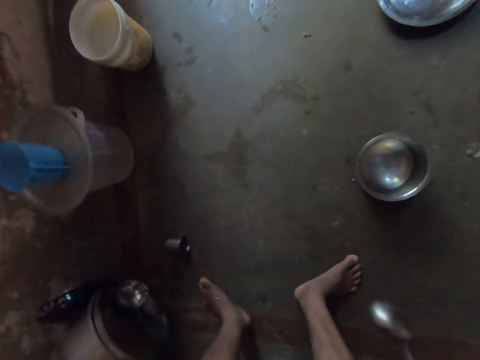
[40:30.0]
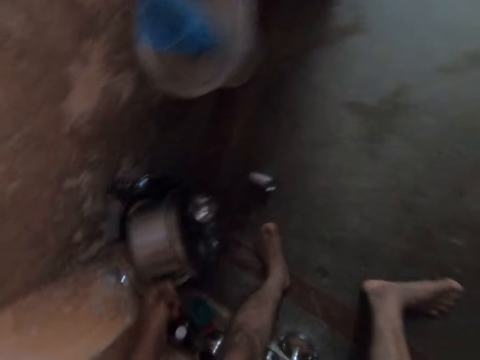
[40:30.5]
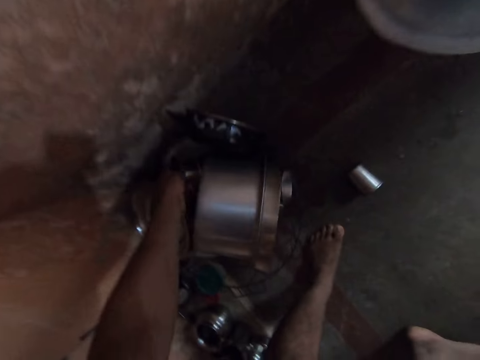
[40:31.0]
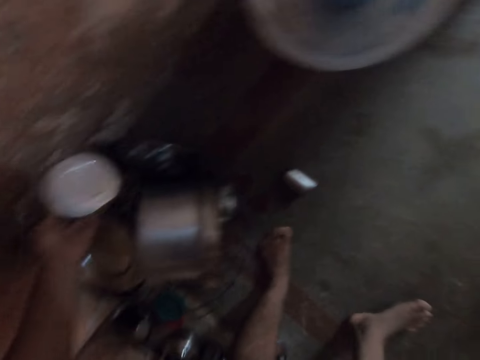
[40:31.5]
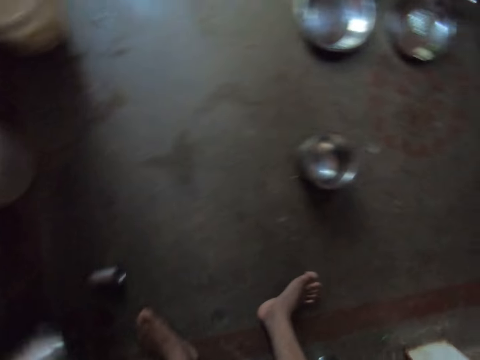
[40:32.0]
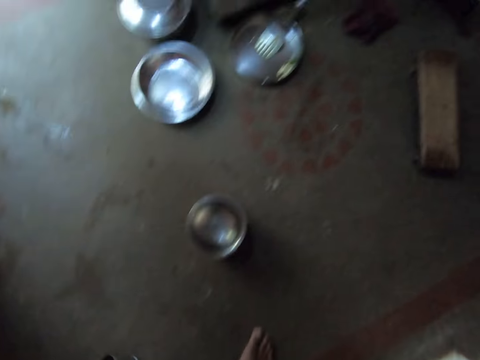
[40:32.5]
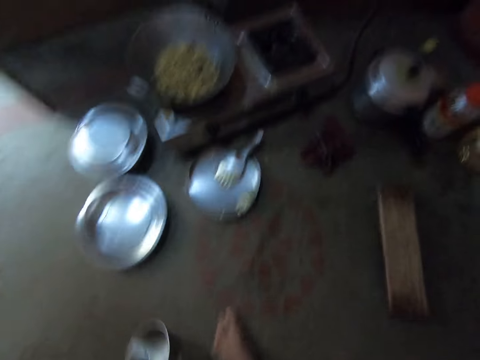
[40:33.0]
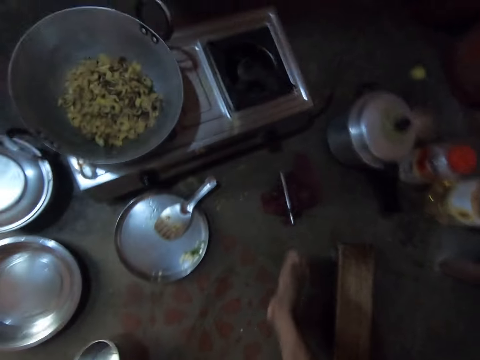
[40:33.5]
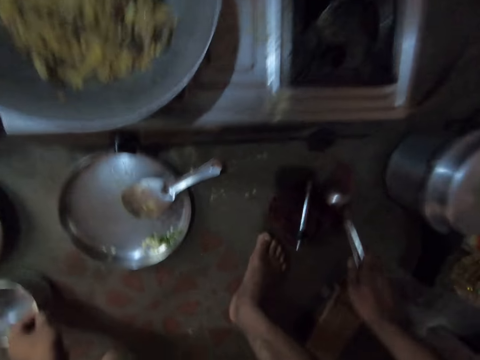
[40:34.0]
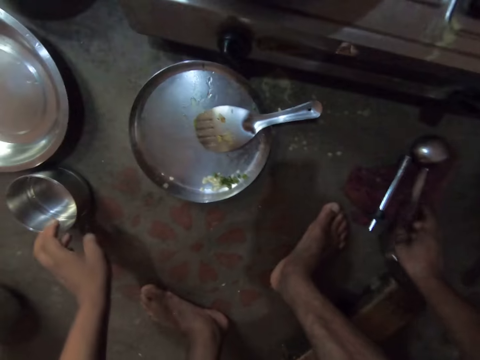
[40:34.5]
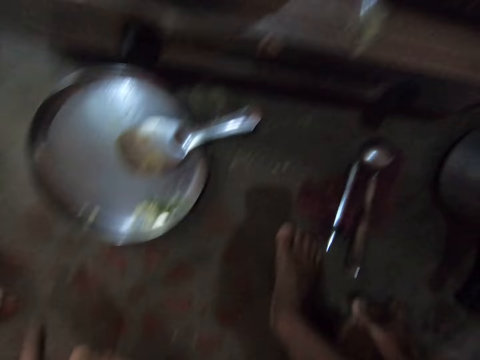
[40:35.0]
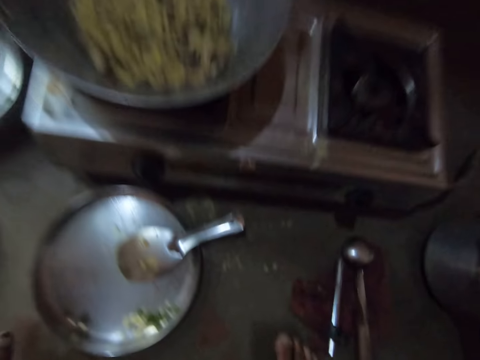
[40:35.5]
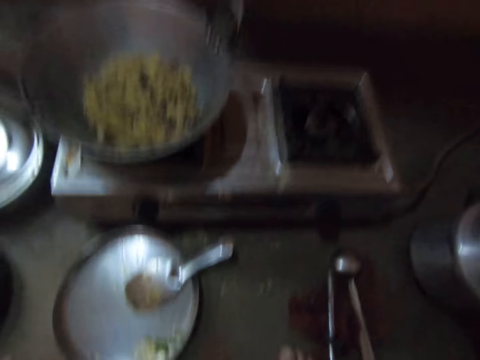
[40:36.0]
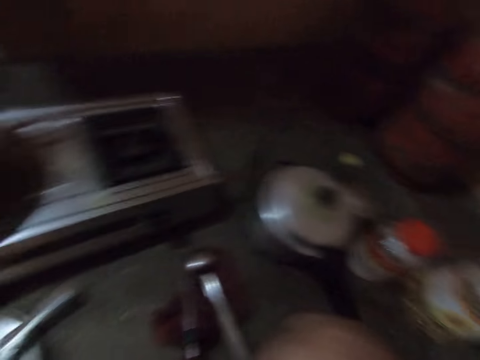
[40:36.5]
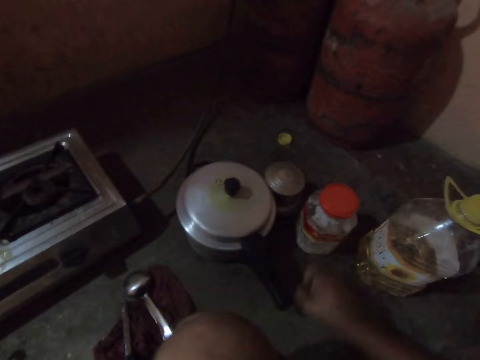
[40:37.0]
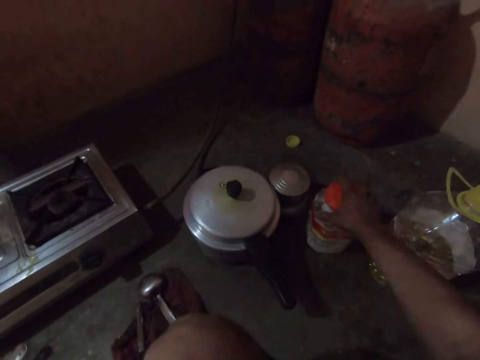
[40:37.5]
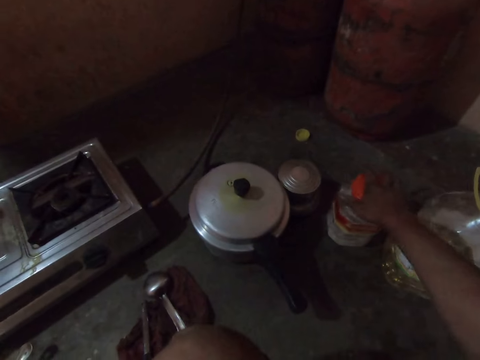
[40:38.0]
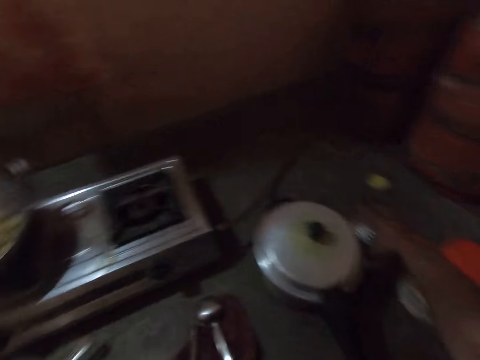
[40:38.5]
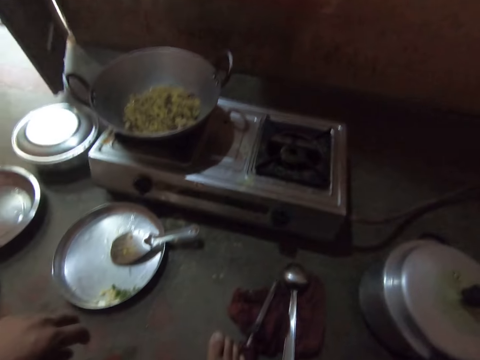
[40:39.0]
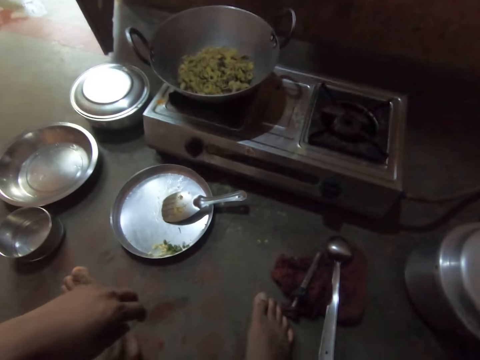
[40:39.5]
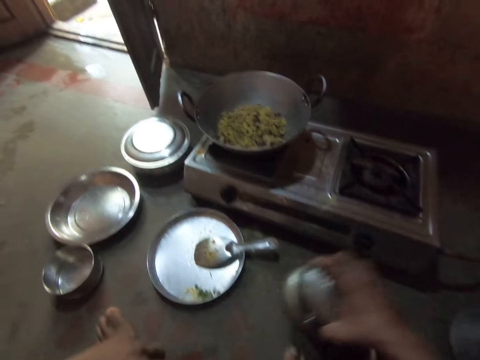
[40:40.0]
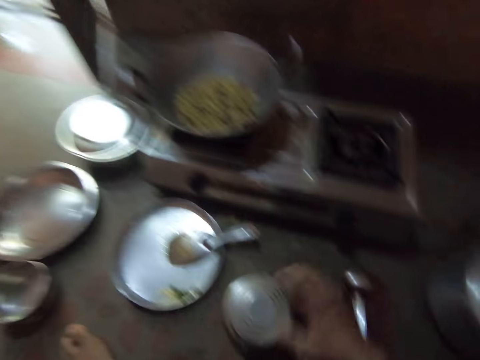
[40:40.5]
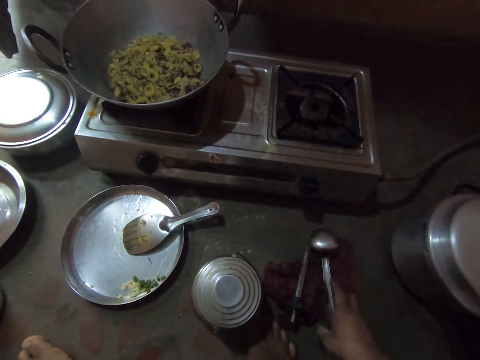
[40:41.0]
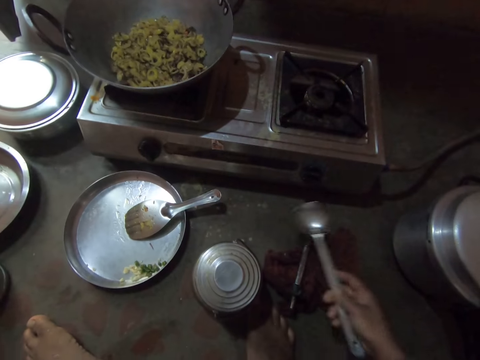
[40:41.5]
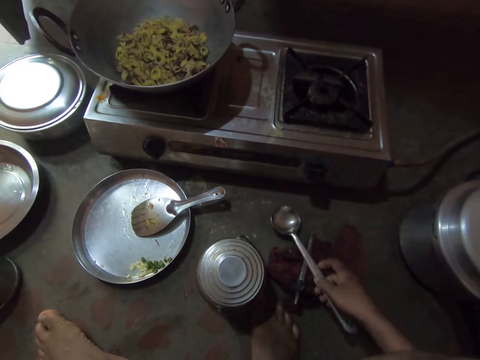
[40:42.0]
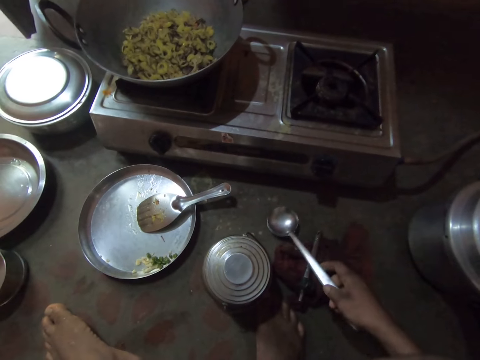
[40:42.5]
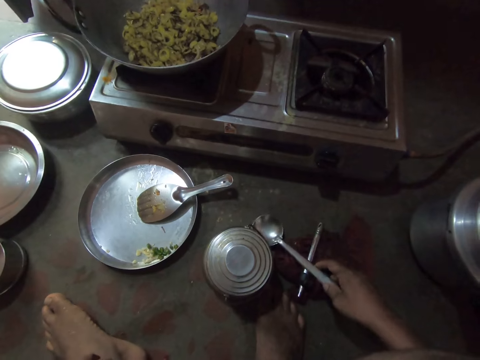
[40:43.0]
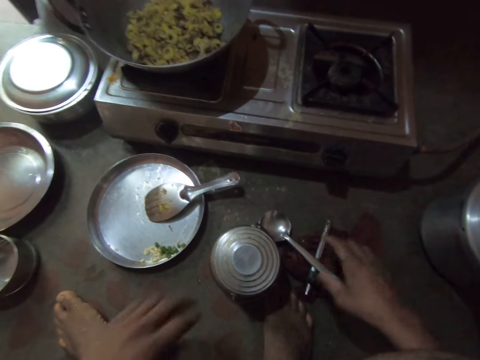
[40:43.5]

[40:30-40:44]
The camera wearer moves towards the wall. They remove the steel bowl from the pile of utensils. They move towards the gas cooker. They place the steel bowl and hollow cooking spoon on the floor. They place the serving spoon on the cloth. They sit on the piece of wood. They move the tin. They place the steel tin on the floor. They move the serving spoon towards the tin. They pick up the hollow cooking spoon. They place the hollow cooking spoon on the floor.

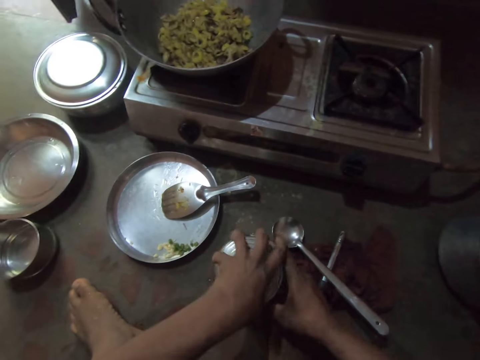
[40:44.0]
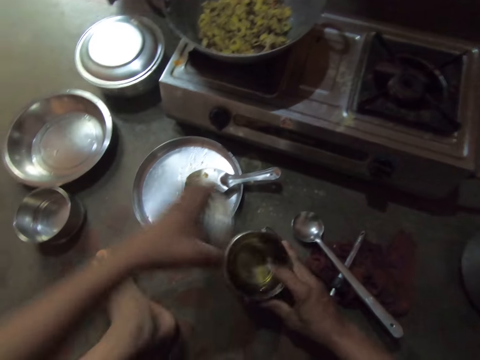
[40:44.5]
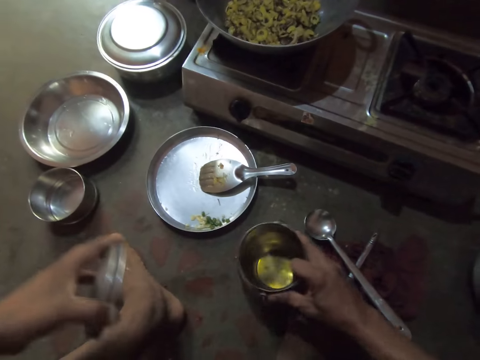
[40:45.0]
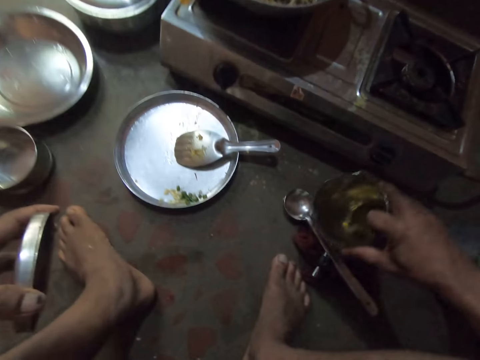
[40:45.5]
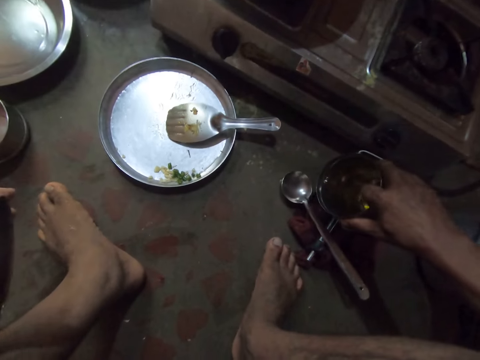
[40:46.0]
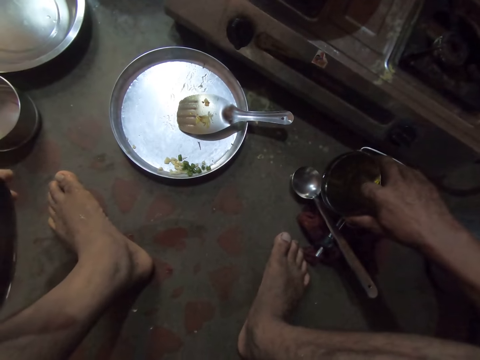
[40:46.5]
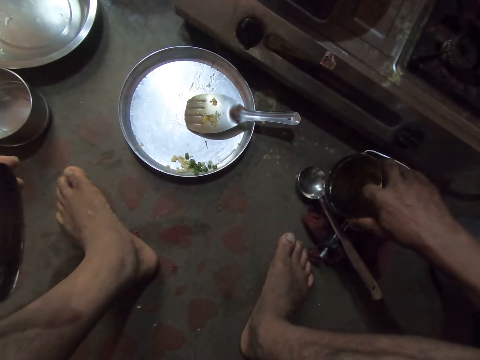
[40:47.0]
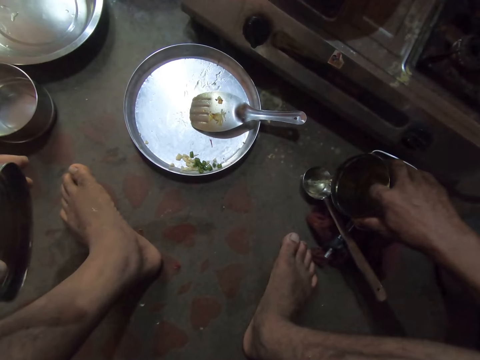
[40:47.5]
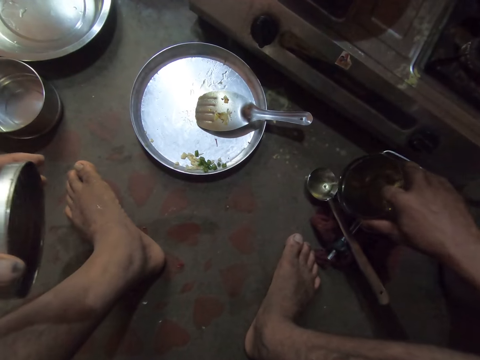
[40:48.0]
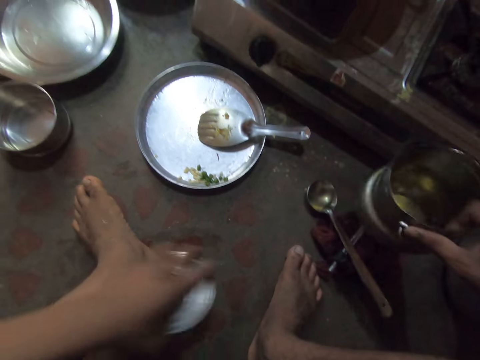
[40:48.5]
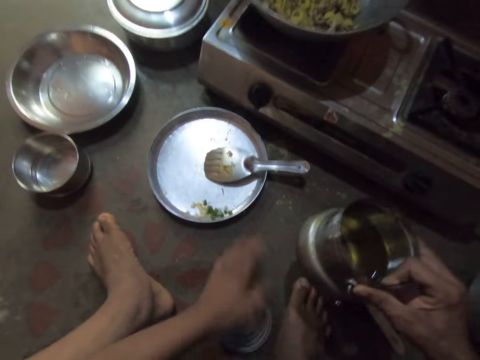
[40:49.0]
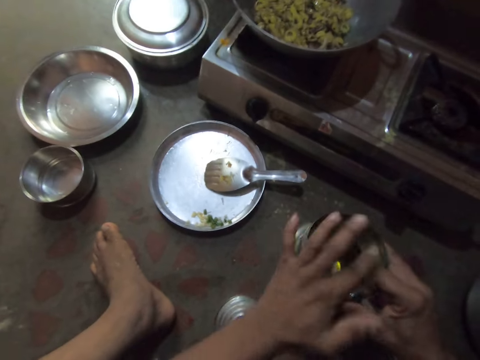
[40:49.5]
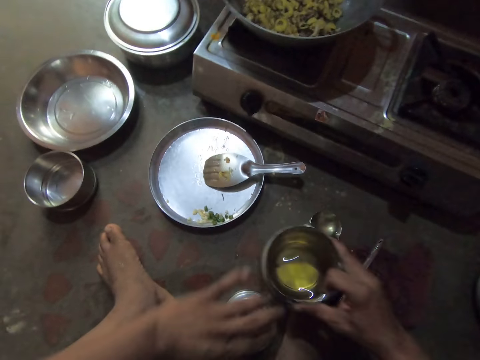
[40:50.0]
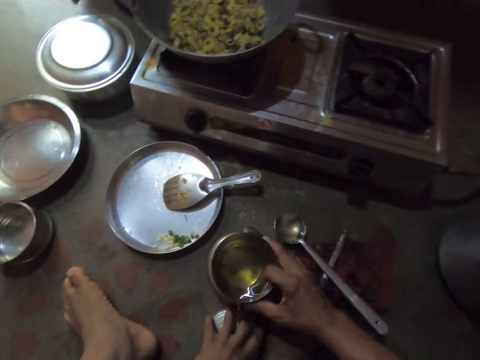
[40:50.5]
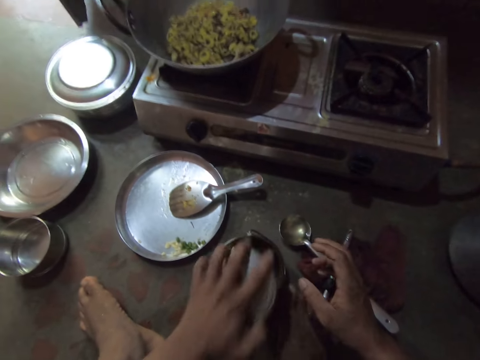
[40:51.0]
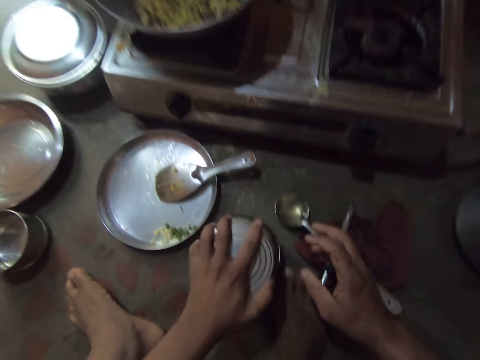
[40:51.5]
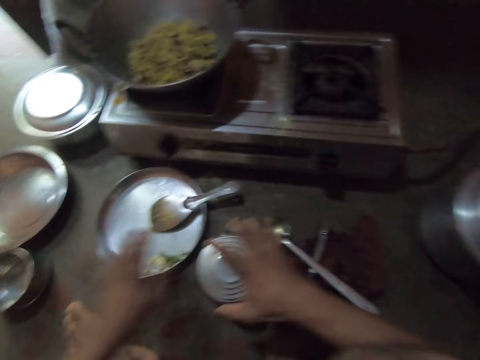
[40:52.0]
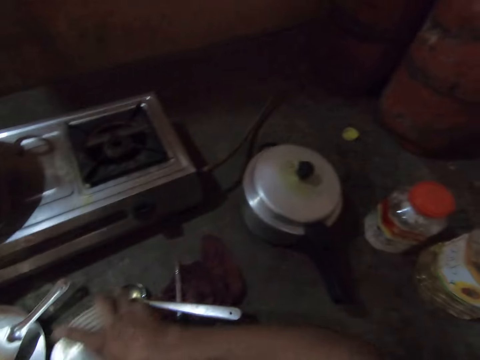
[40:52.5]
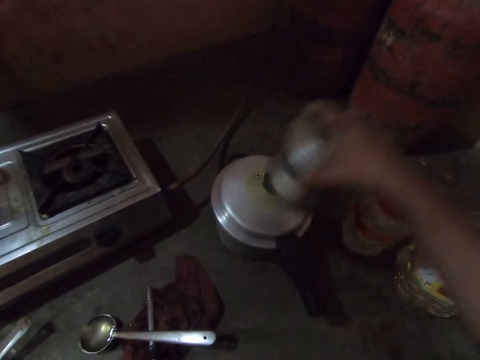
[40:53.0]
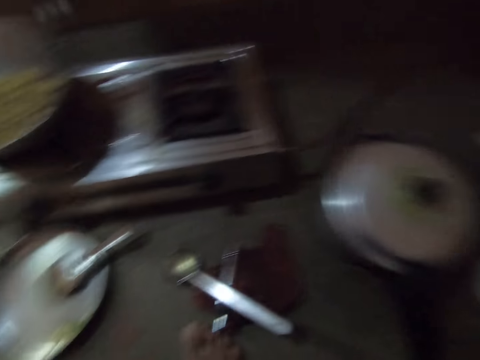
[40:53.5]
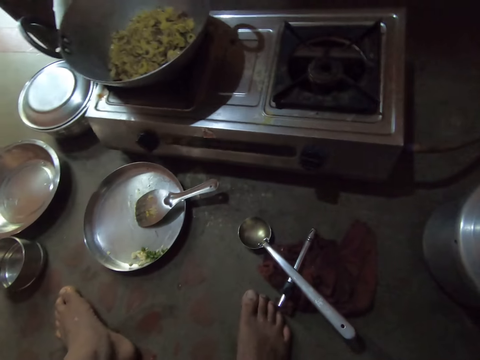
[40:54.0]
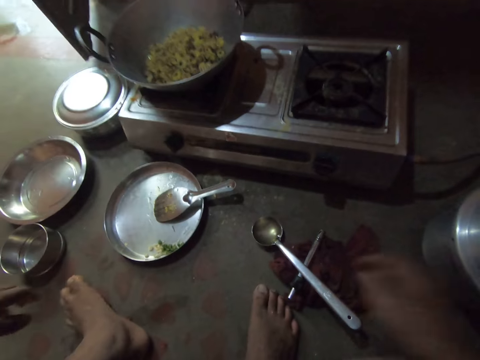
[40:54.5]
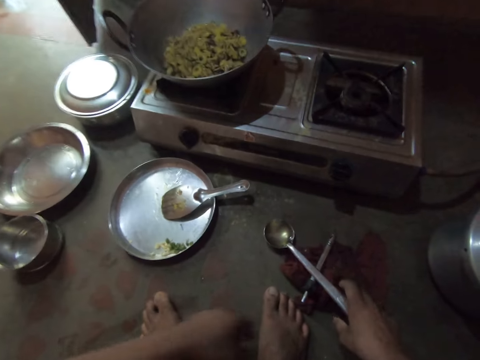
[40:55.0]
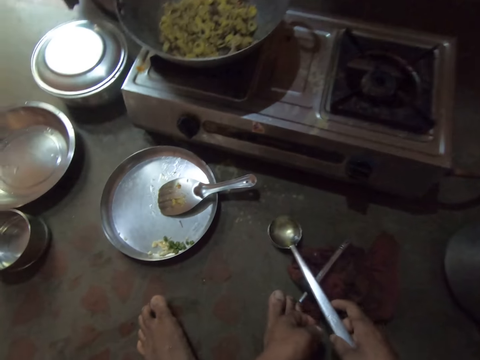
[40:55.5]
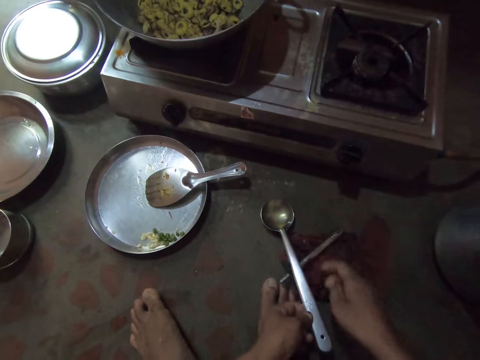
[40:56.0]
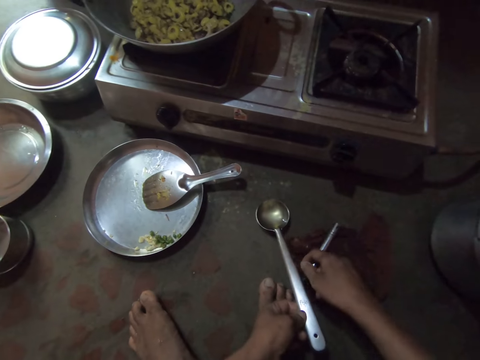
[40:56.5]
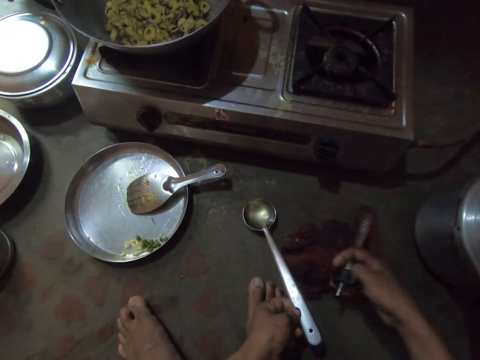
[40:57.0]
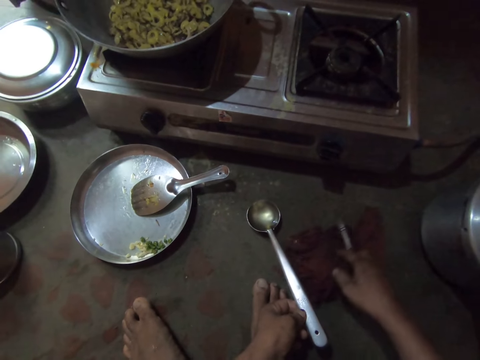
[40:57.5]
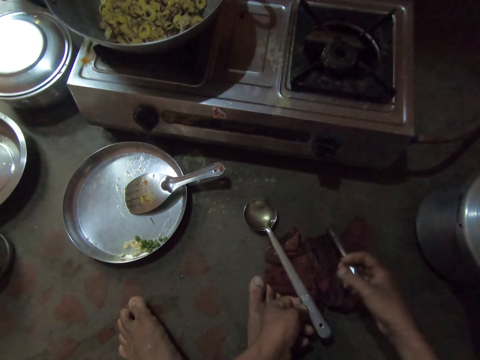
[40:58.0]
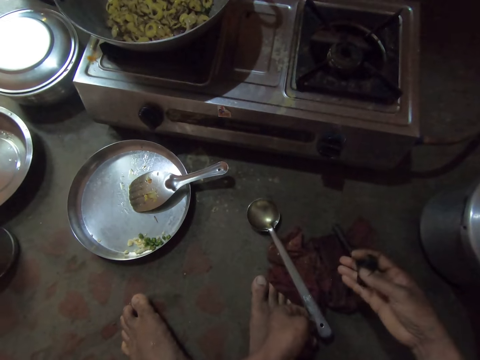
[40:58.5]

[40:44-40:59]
The camera wearer opens the steel tin. He picks up the steel tin. He pours oil from the tin on the serving spoon or hollow cooking spoon. He places the steel tin lid on the floor. He wipes oil on the steel tin with his hand. He places the steel tin on the floor. He picks up the steel tin lid. He covers the tin with the lid. He returns the tin back to its original position. He picks up the steel tin. He pulls the hollow cooking spoon. He places the serving spoon in his left hand. He picks up the gas lighter. He moves the cloth towards the serving spoon.
